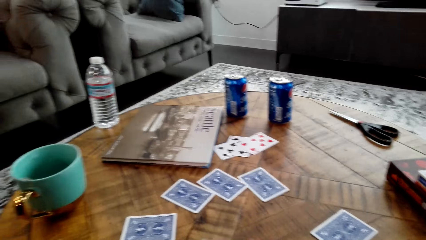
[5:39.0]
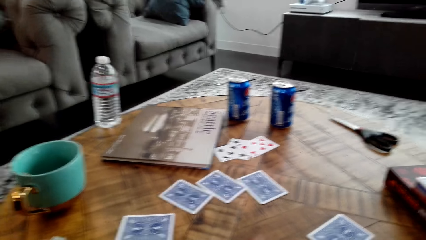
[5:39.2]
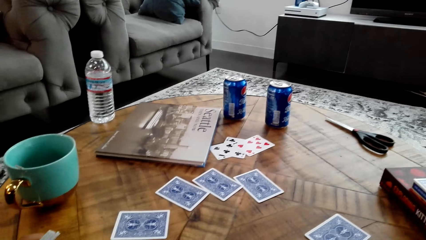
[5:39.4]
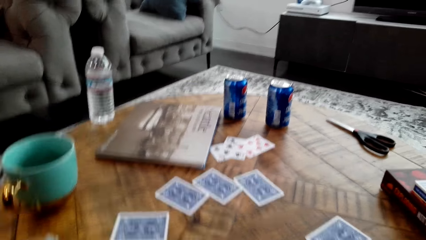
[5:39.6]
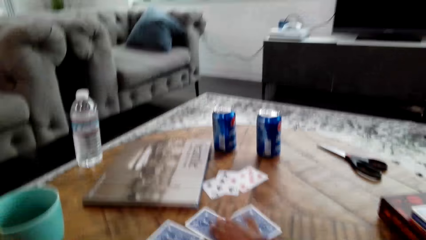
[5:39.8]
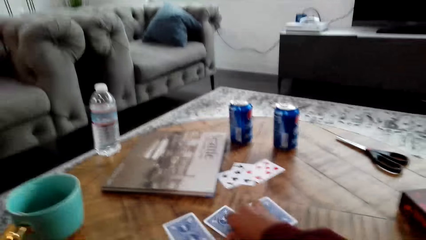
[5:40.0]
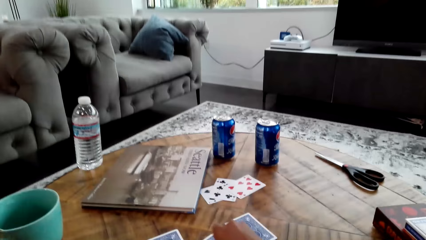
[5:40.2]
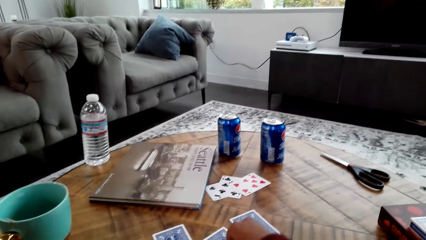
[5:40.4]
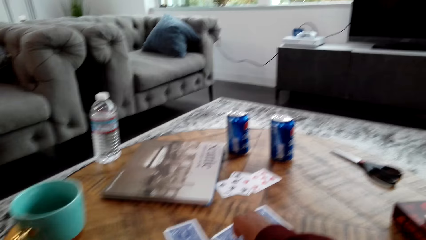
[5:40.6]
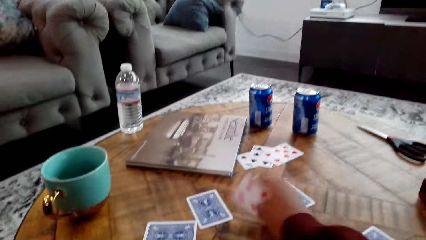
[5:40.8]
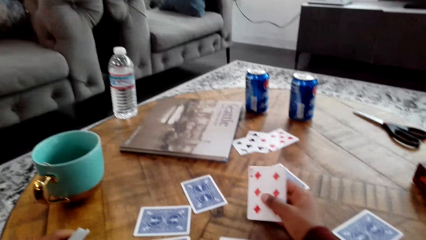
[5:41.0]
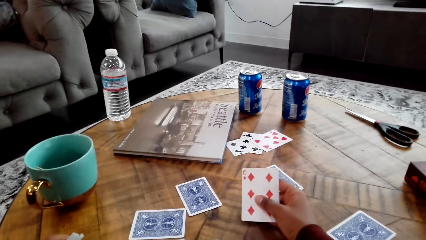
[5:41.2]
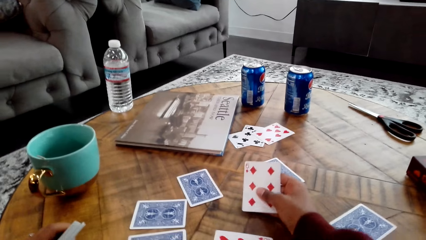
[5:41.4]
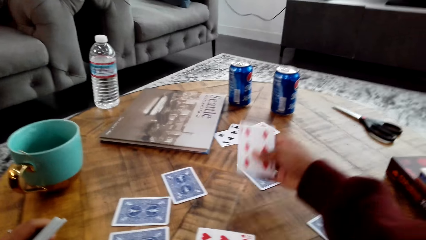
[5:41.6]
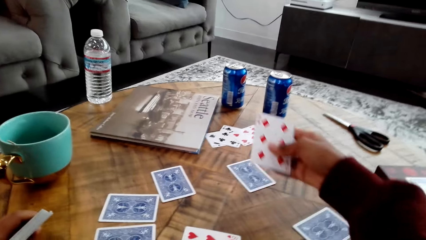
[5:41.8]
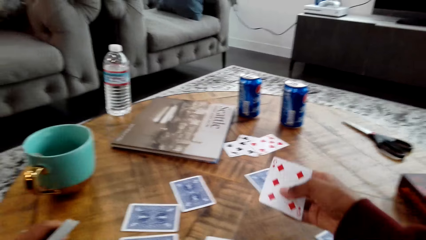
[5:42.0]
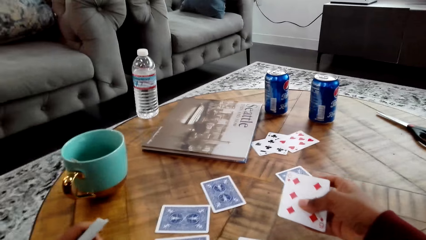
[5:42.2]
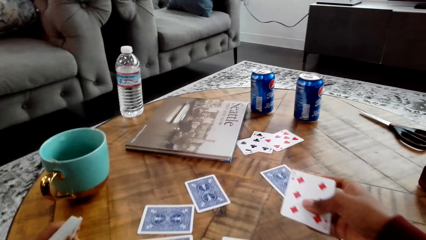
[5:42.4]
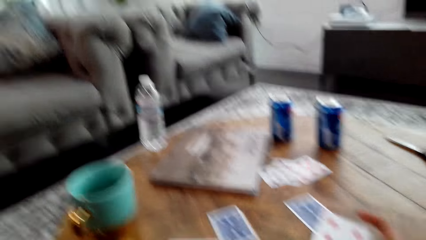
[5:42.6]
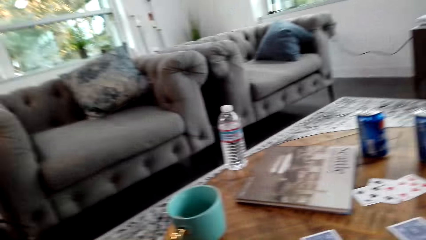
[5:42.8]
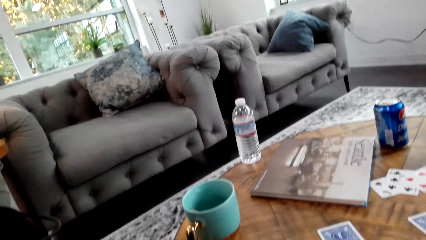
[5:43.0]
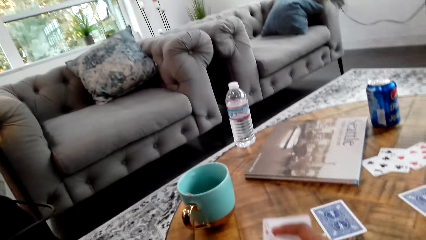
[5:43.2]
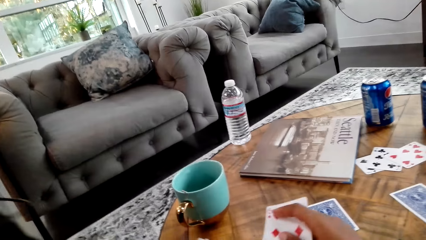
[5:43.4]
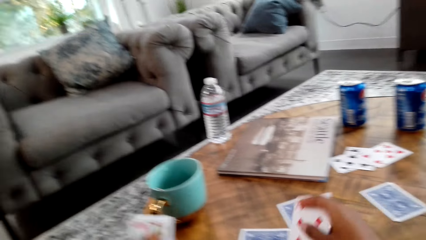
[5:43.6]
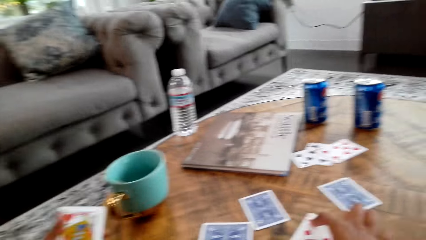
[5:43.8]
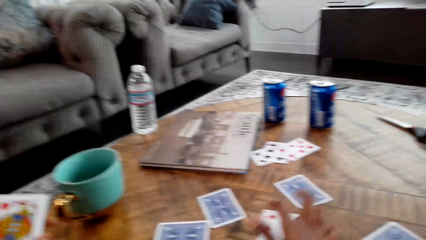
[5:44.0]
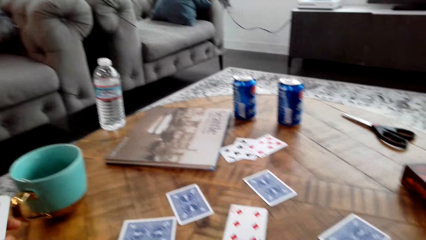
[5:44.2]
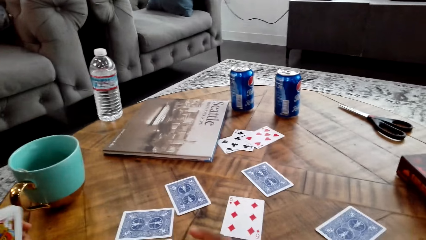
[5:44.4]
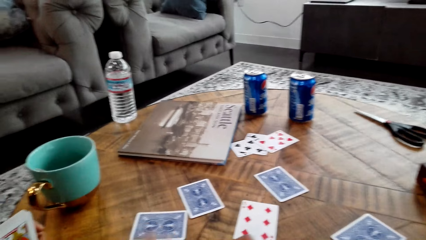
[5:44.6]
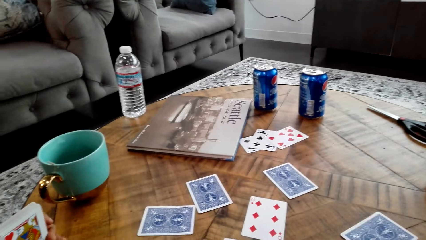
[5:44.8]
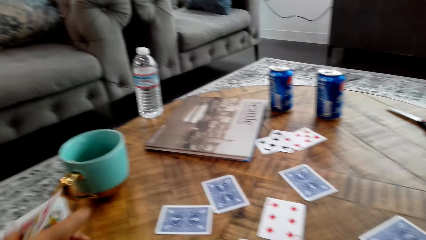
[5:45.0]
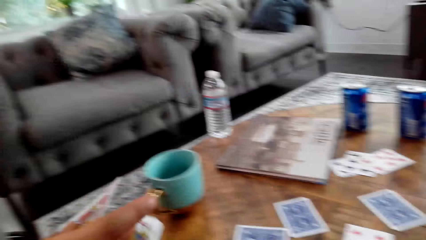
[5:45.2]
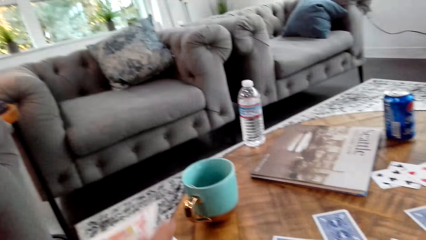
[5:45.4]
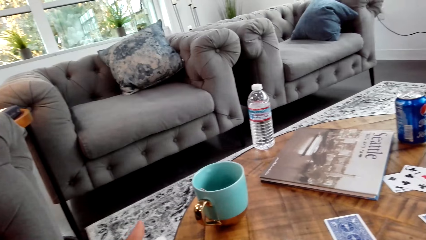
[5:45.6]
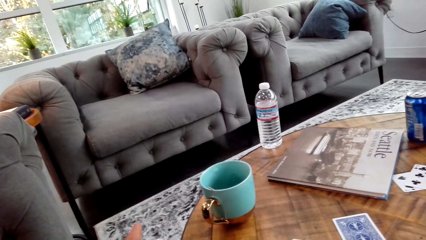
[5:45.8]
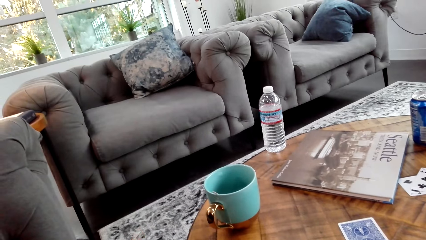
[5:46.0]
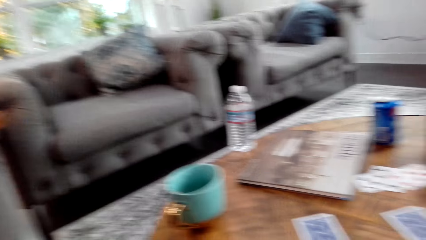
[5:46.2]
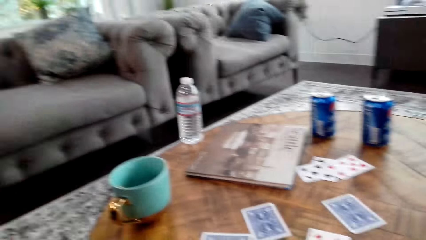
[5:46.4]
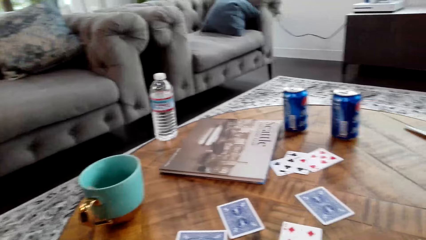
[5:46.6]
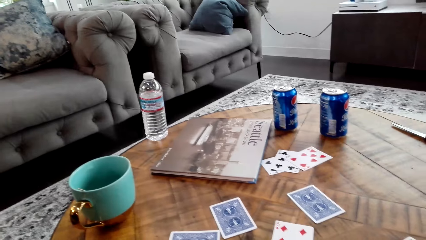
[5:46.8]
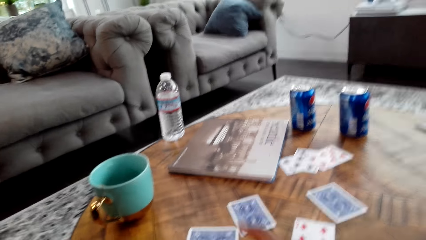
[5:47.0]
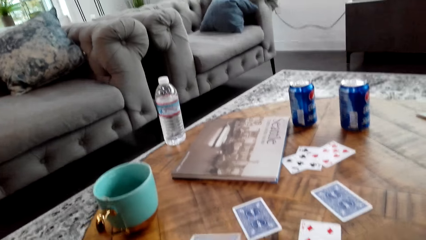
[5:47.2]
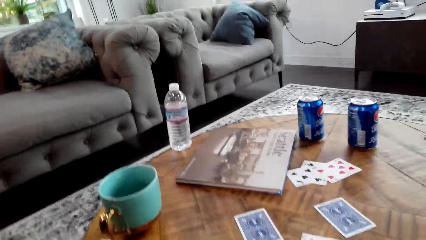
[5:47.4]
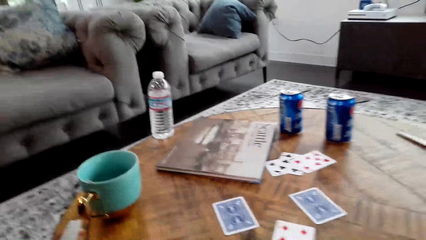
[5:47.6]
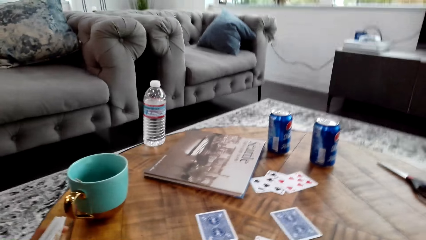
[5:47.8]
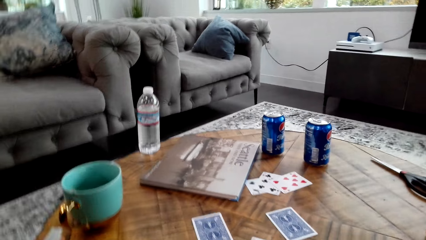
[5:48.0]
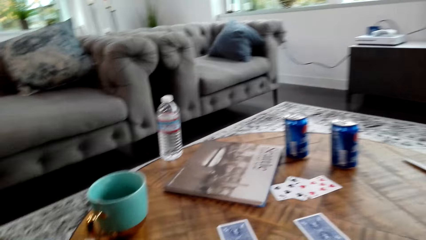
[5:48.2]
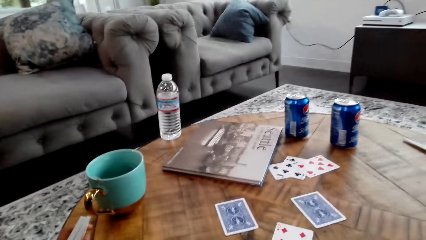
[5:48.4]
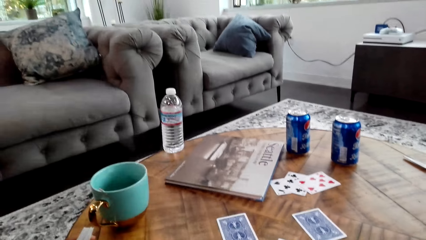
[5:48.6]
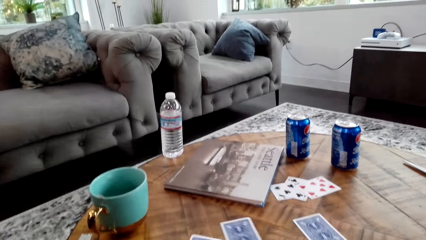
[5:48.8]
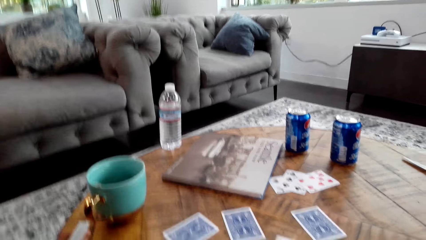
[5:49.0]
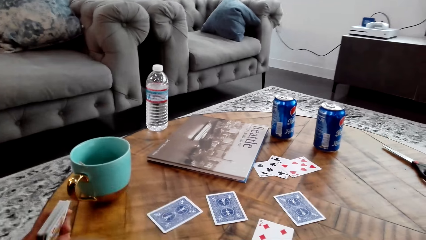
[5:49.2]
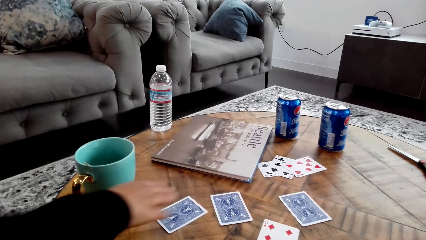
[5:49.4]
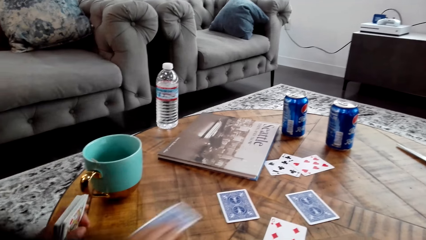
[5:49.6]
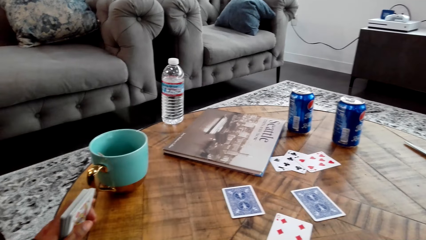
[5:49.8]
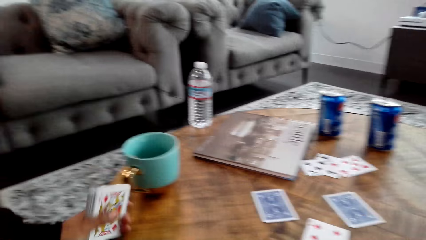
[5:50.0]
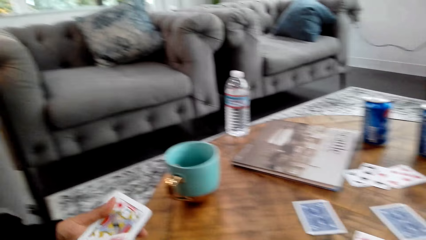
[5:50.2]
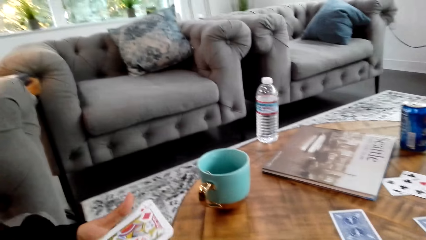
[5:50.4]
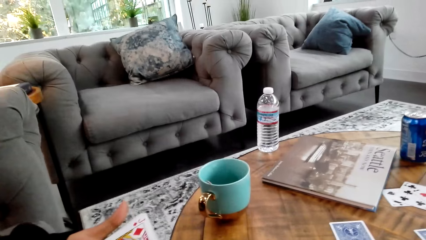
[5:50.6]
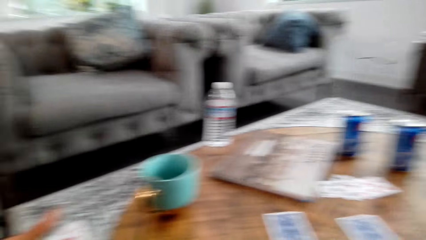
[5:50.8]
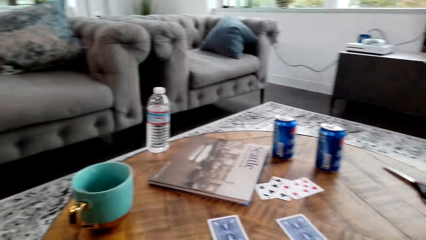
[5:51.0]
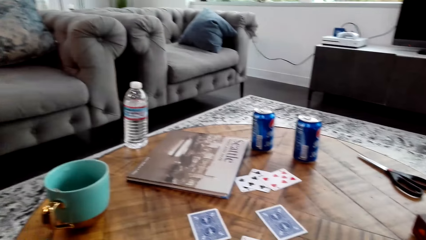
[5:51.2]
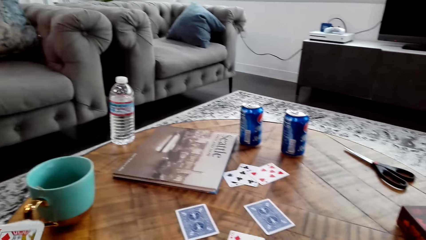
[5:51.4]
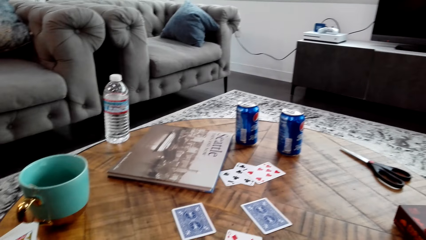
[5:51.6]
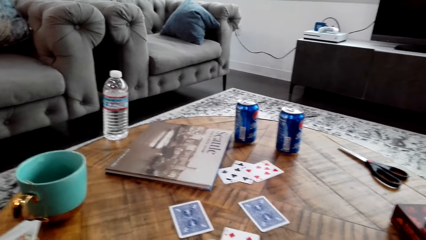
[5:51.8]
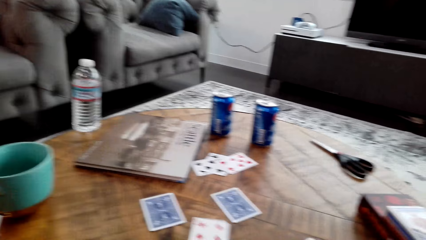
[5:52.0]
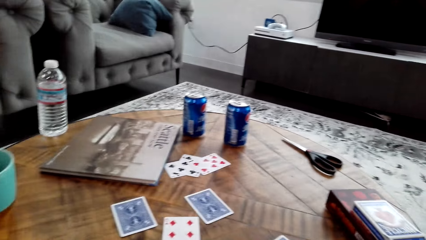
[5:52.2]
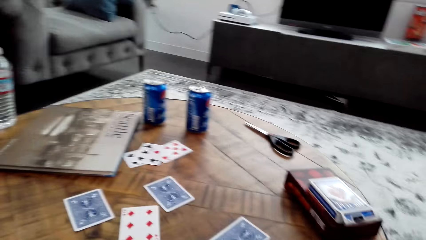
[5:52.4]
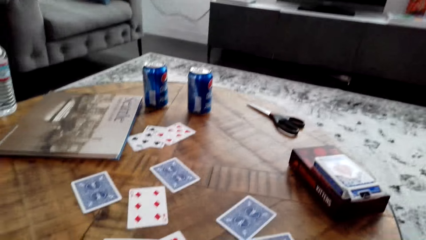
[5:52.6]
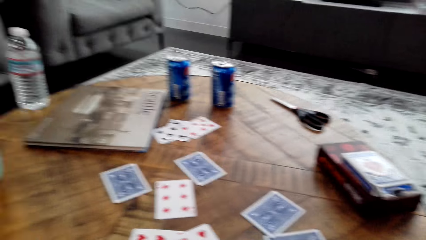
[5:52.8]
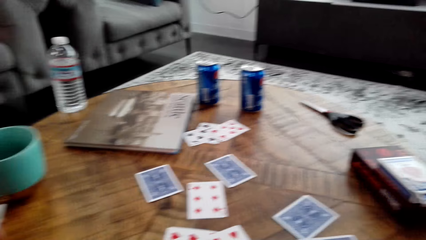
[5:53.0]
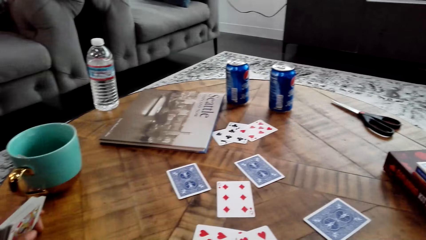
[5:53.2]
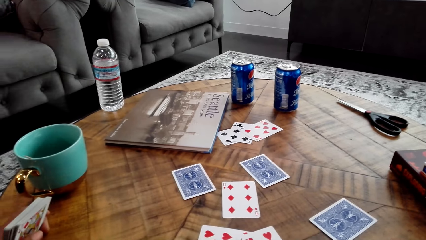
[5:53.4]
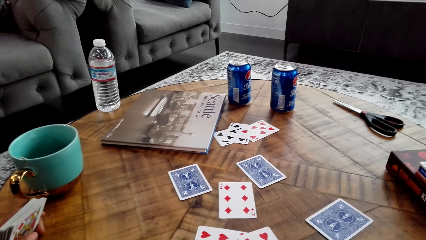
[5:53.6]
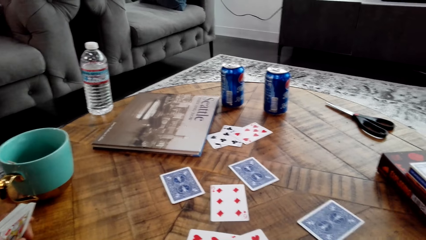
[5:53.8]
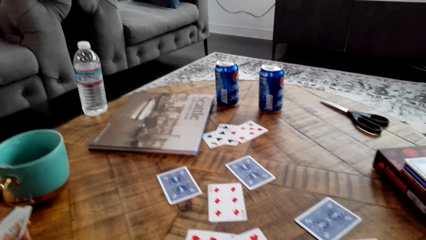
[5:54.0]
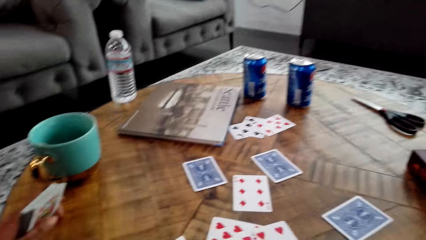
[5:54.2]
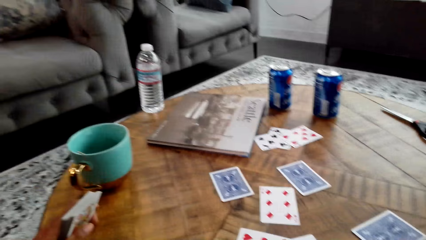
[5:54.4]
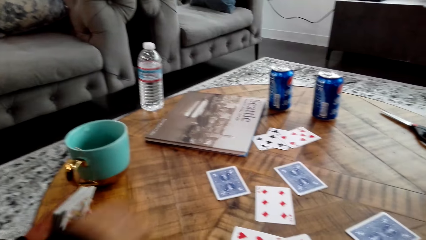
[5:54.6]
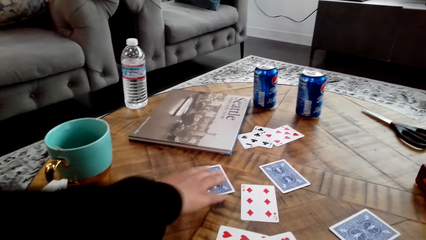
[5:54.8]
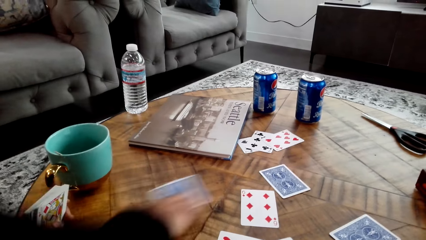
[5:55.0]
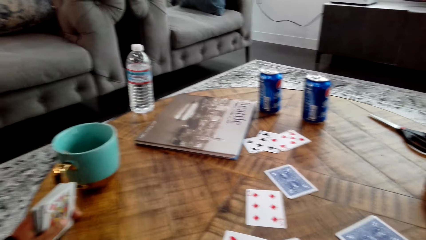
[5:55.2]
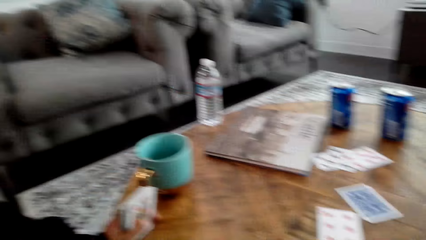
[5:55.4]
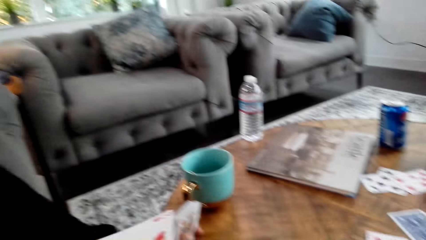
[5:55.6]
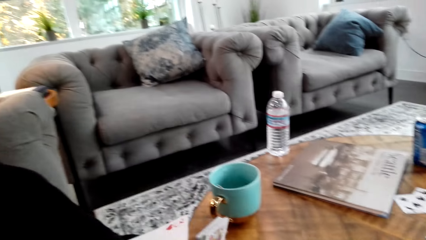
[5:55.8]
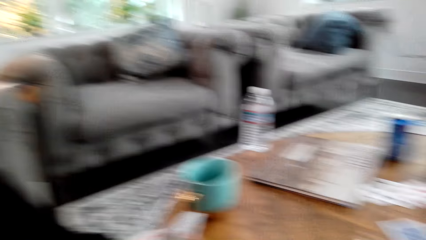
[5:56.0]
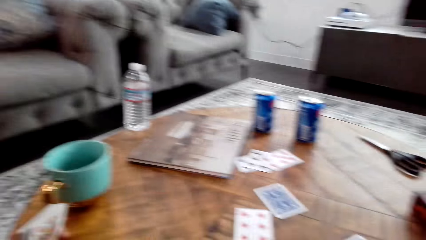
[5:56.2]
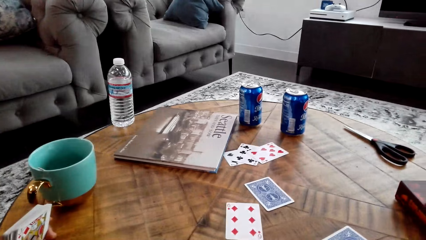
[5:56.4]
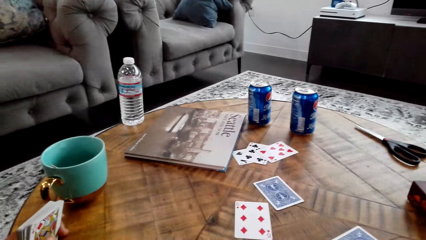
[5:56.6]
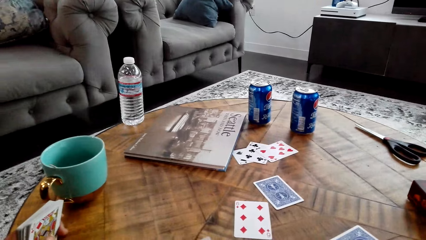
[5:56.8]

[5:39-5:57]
The camera wearer adjusts cards on a table. They mix a playing card with others. They pick up a playing card with their right hand from the table. They put the playing card on the table with their right hand. The woman holds playing cards. The camera wearer adjusts the cards on the table. They pick up a playing card from the table. The woman picks up a playing card from the table. She lifts her left hand from the table. She places her left hand on the table. The camera wearer looks around a room. The woman picks up a playing card from the table. She looks at the playing card.
